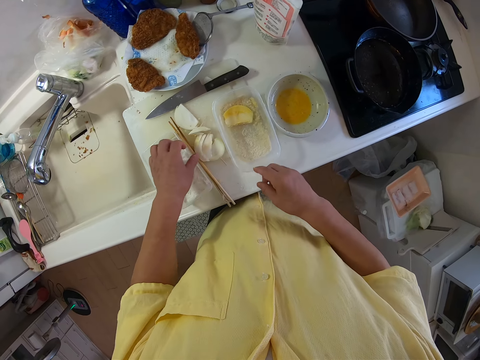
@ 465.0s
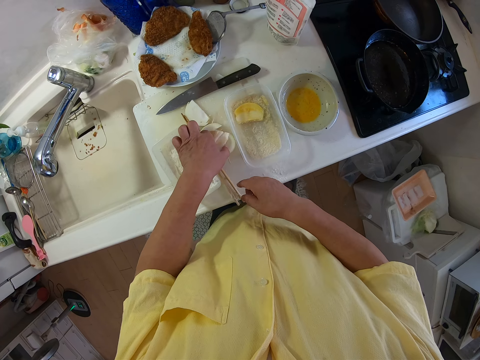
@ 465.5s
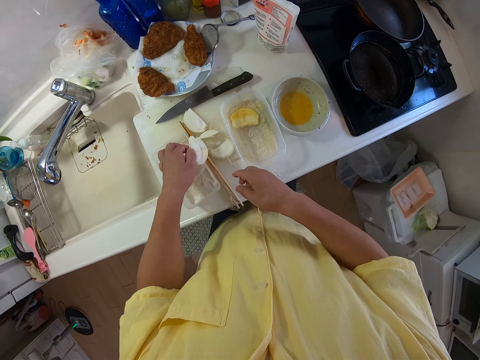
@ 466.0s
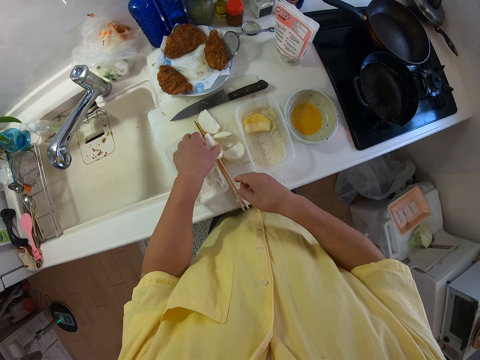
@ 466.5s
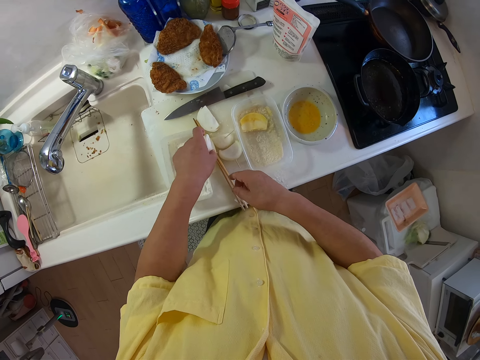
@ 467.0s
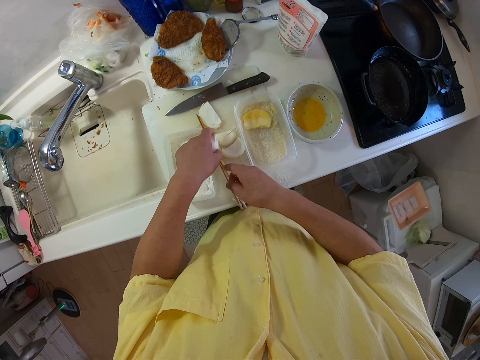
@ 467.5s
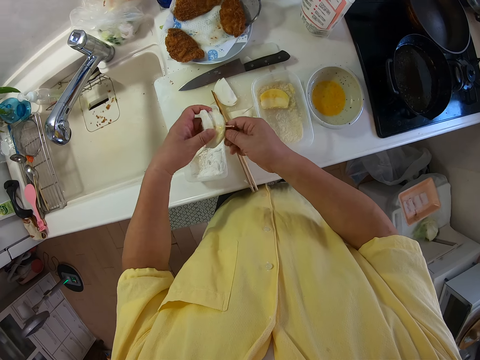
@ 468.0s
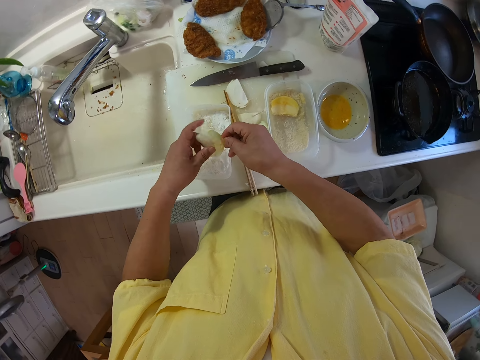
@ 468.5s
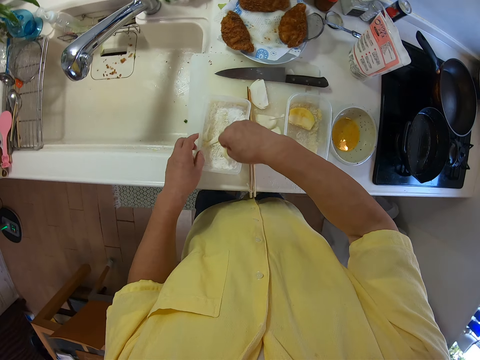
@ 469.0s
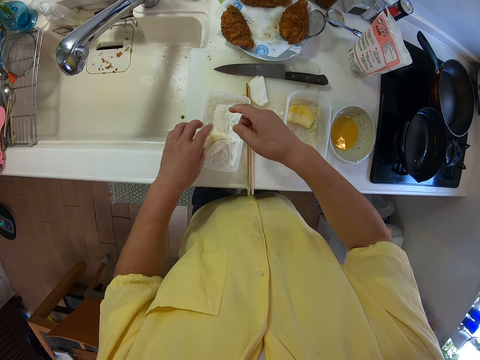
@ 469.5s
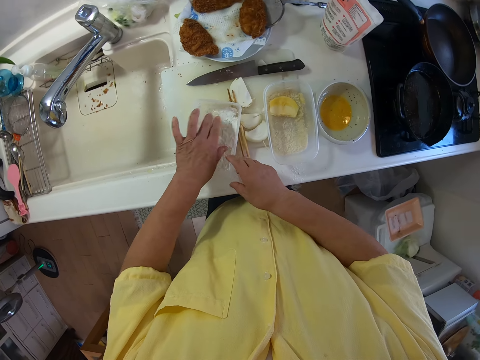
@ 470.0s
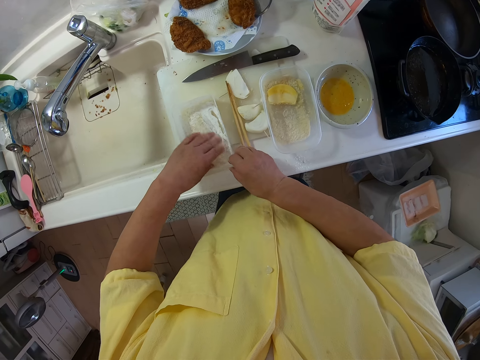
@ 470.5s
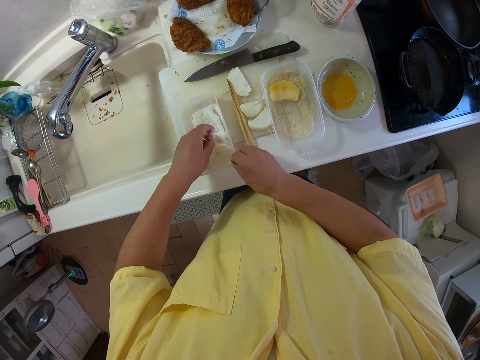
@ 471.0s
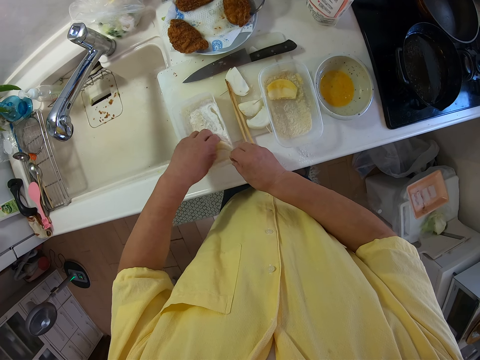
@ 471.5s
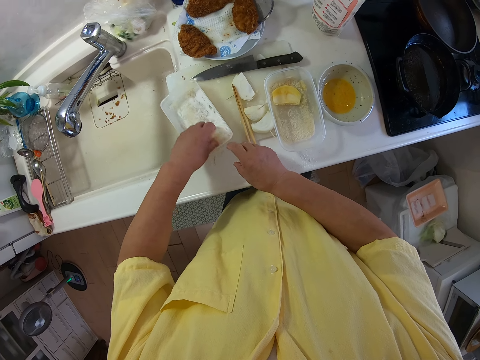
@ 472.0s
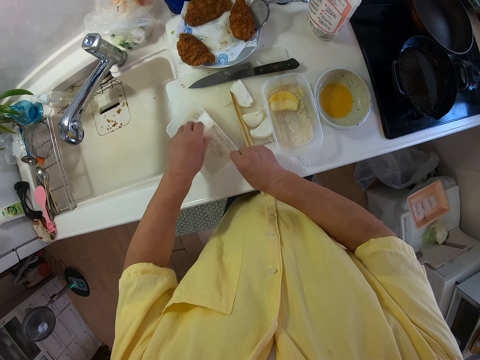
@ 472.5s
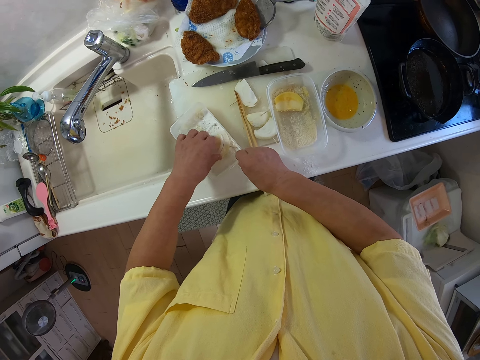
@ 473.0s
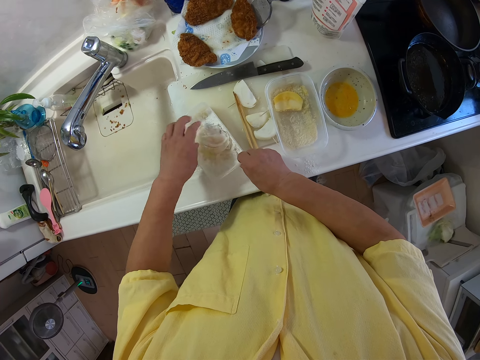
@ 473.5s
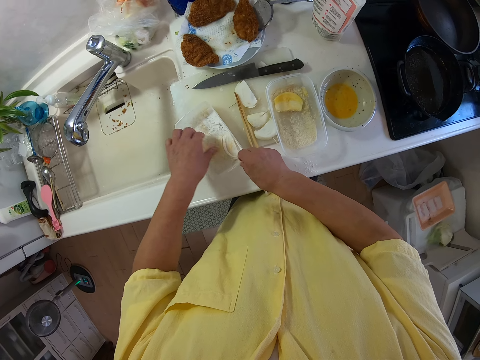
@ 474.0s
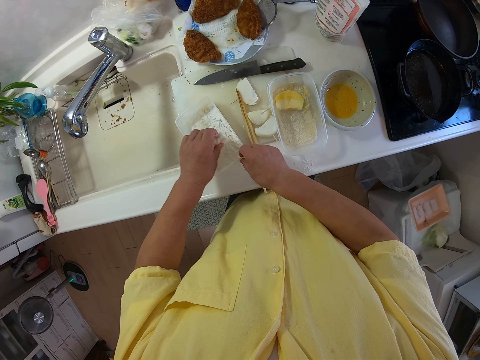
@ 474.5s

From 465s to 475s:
The camera wearer picks up a slice of apple or turnip from the cutting board. He rubs the apple in his right hand with the flour in the plate. He puts the turnip in the powder. He turns the turnip in the powder.

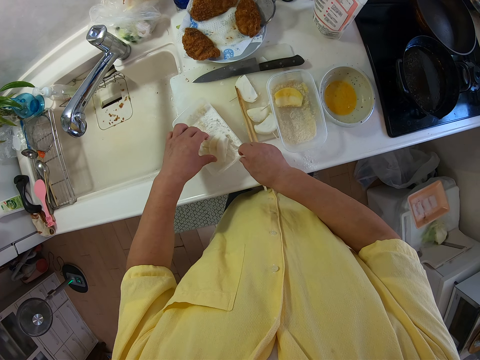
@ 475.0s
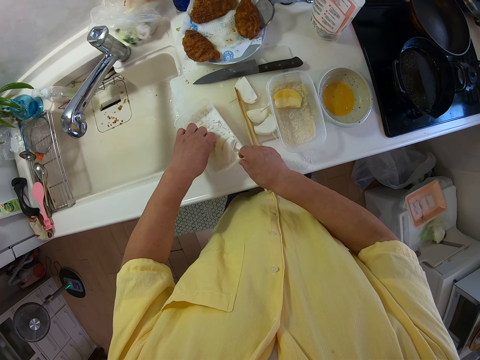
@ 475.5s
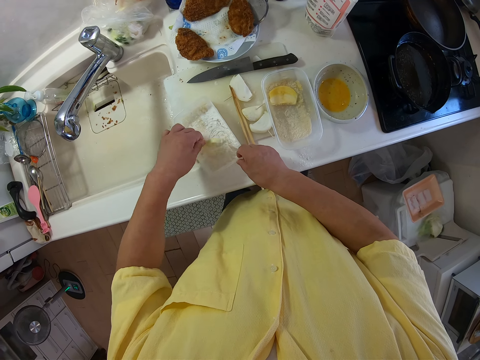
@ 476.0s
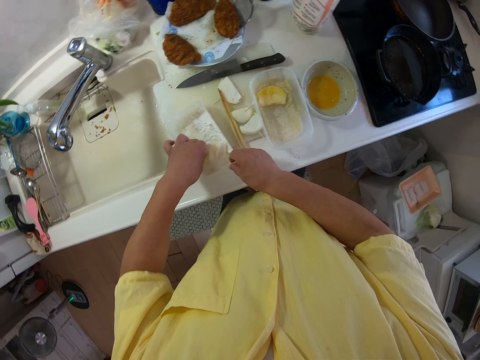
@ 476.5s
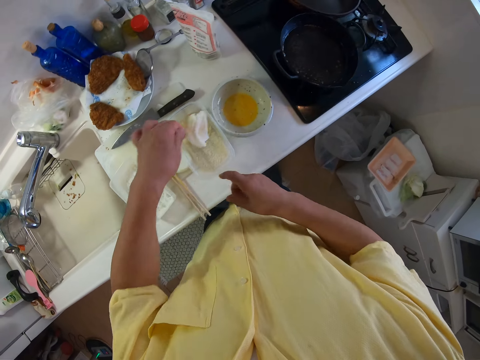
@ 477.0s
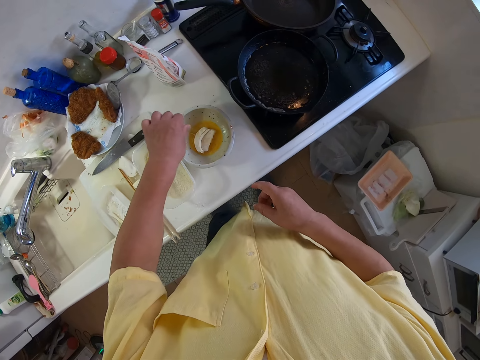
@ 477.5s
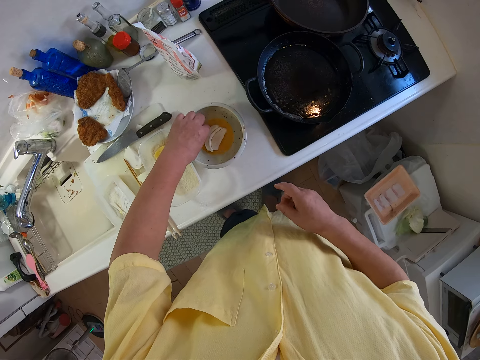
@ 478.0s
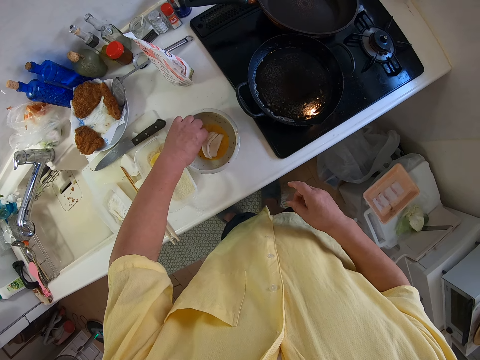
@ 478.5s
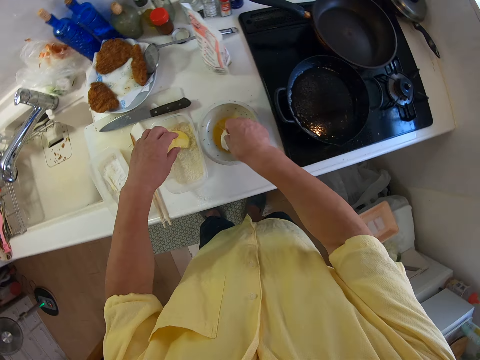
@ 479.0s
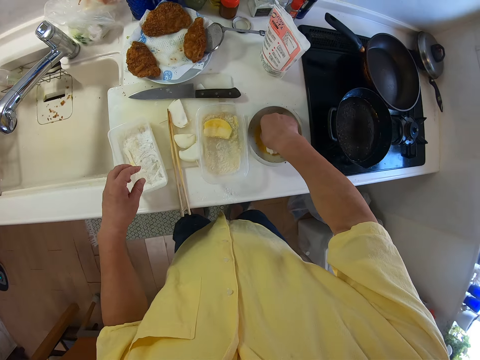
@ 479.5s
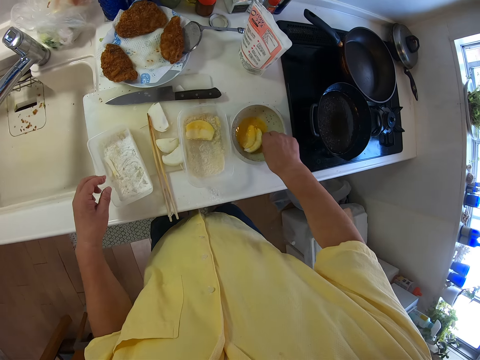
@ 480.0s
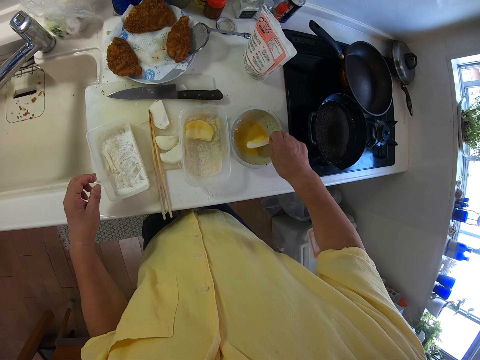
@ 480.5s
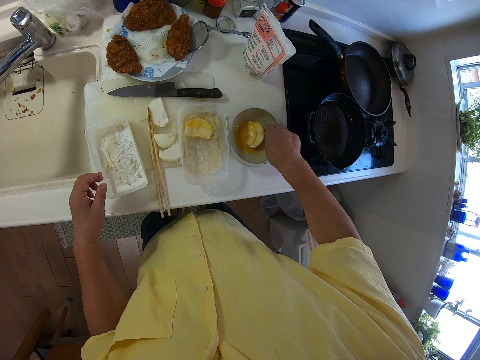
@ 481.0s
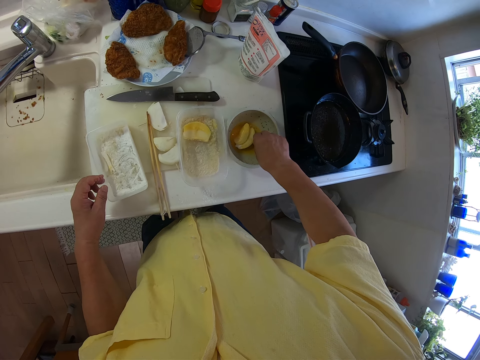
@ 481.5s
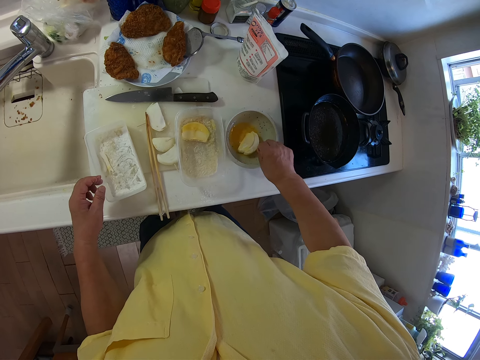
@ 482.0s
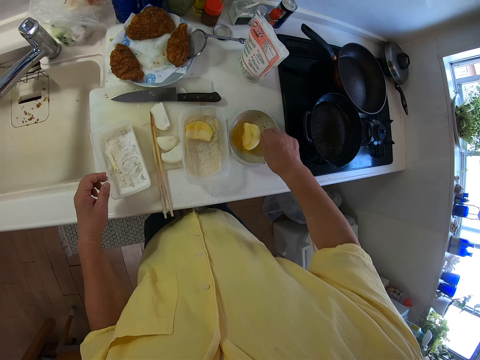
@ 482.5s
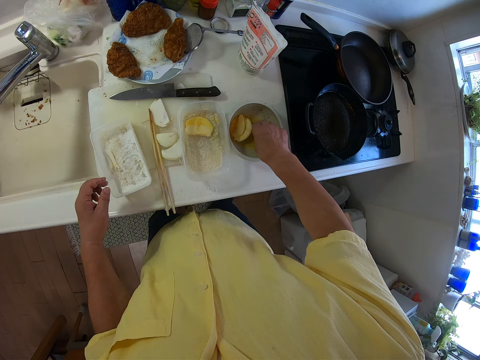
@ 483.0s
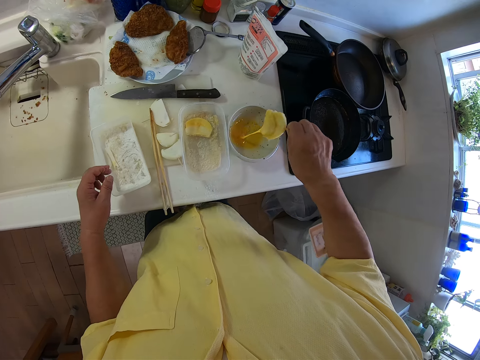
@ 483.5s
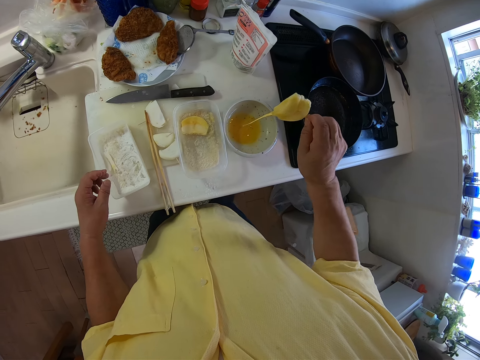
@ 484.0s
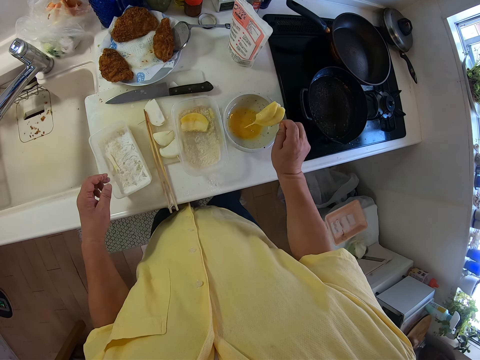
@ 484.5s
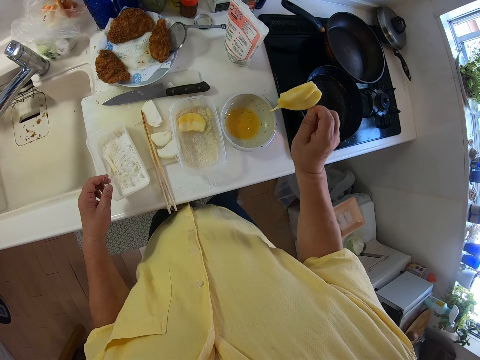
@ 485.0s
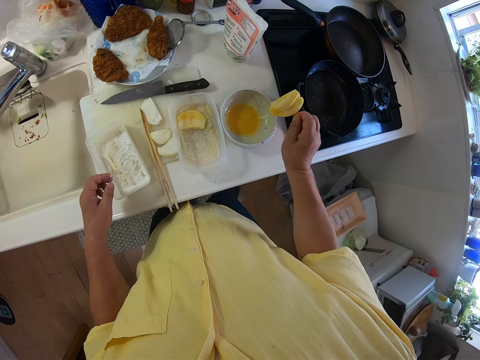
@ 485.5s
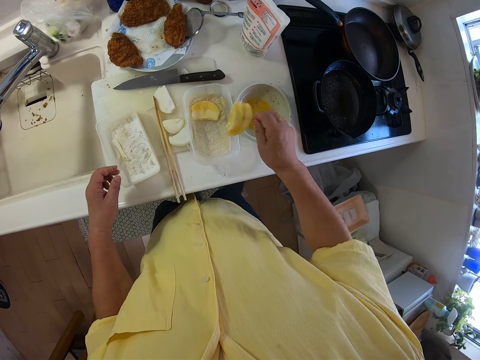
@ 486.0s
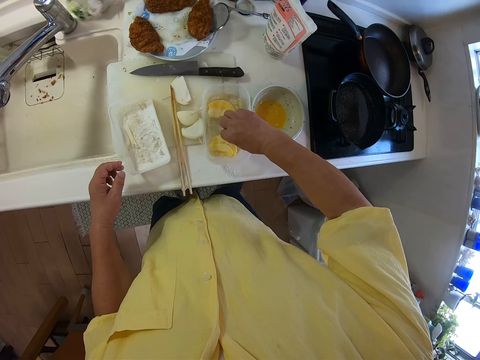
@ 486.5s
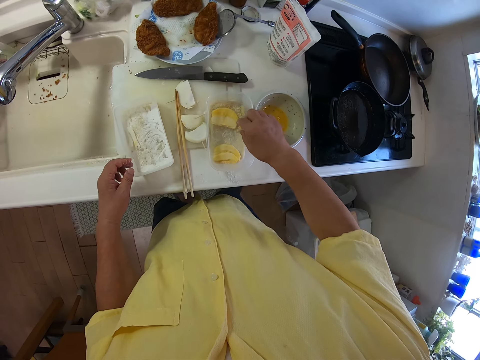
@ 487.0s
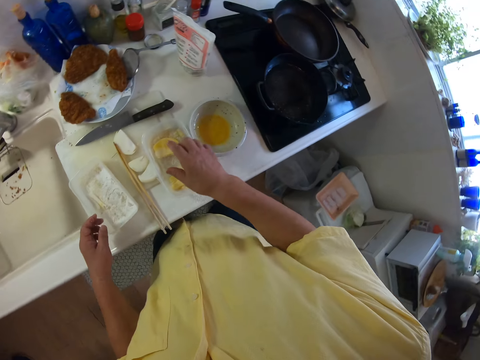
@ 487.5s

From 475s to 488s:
The camera wearer drops the apple or turnip in his right hand into the sauce or egg in the bowl. He rubs the apple in his right hand with the sauce in the bowl. He turns the turnip in the egg. He drops the slice of apple into a plate on the table, in the powder.

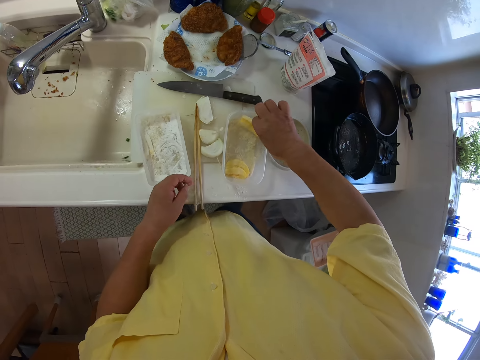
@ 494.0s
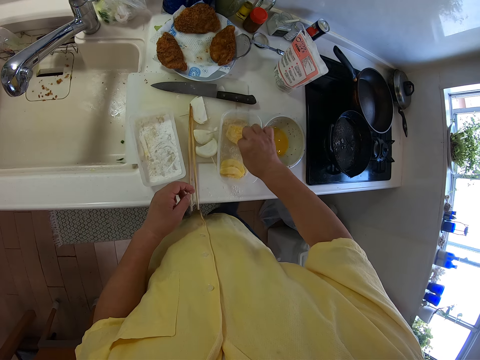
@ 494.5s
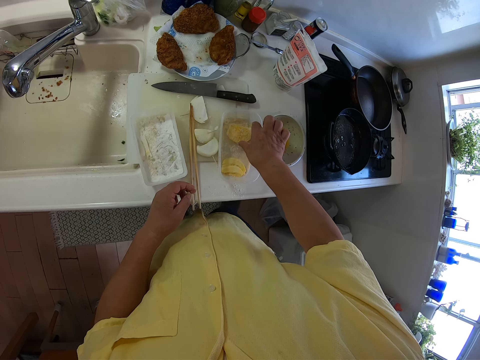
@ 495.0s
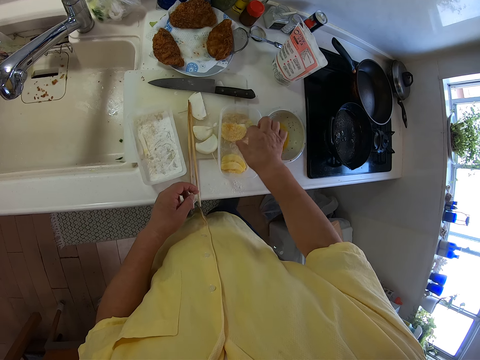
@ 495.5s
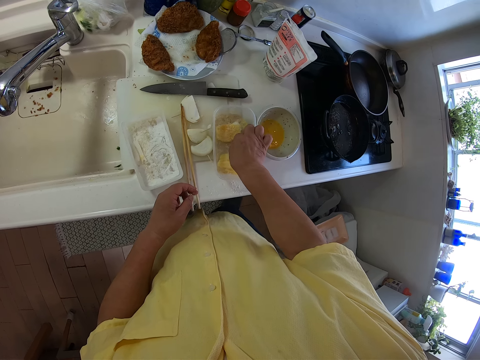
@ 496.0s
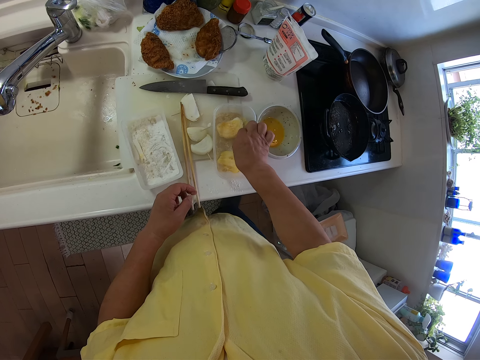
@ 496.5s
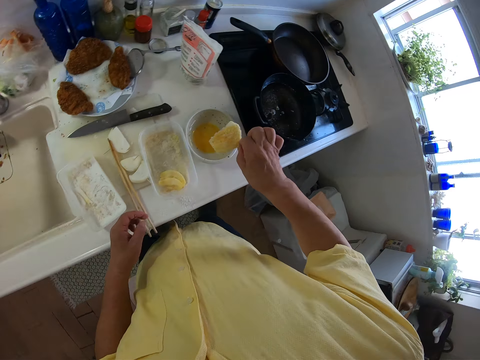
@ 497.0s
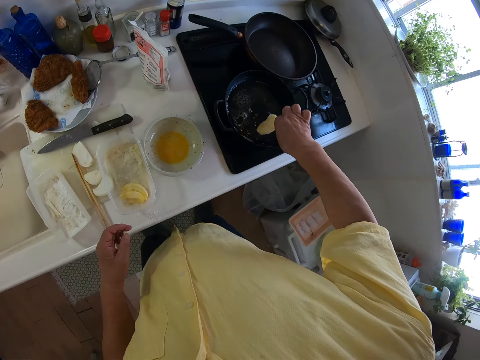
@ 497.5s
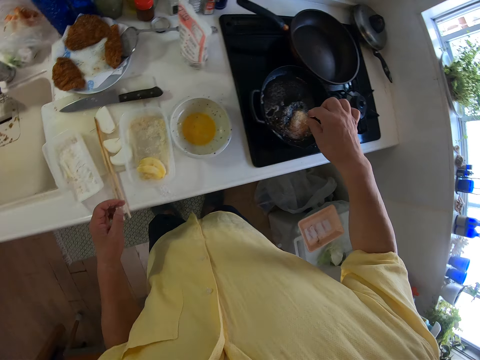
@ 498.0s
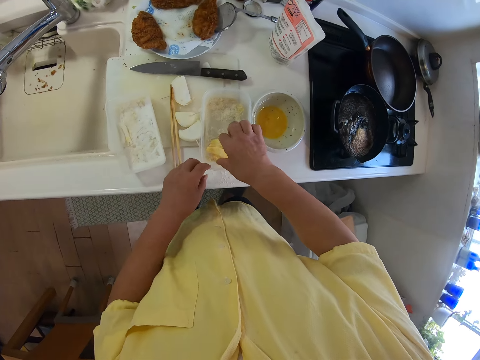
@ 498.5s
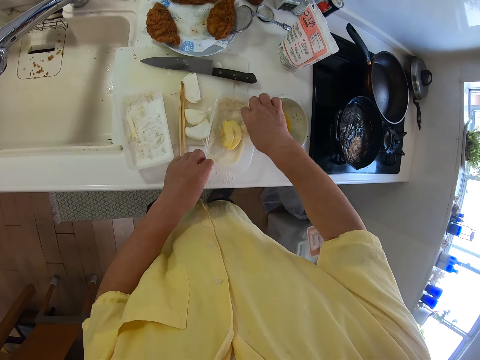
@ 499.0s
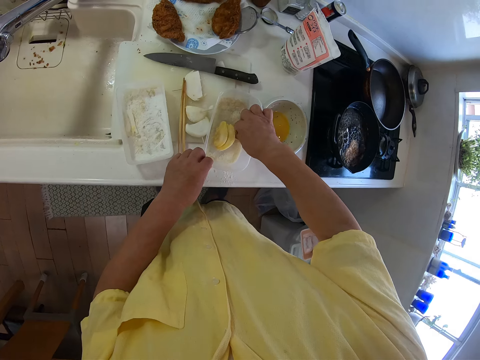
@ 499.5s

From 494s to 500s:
The camera wearer turns the apple or turnip in the plate upside down with his right hand. He picks up the slice of apple from the plate with his right hand. He drops the apple into the frying pan. He rubs the apple in his right hand with the flour in the plate.
